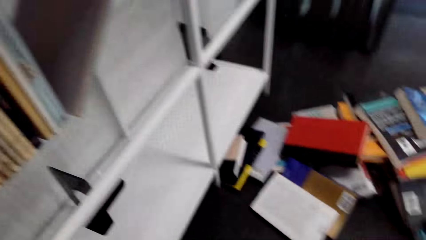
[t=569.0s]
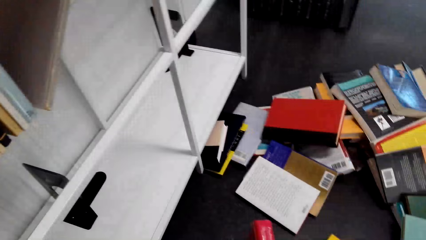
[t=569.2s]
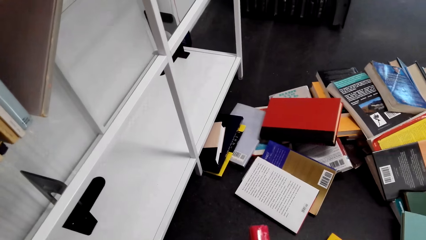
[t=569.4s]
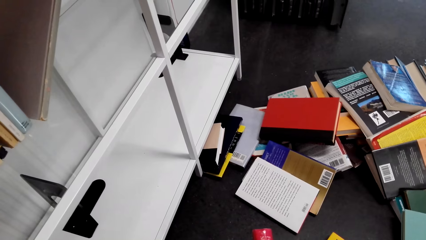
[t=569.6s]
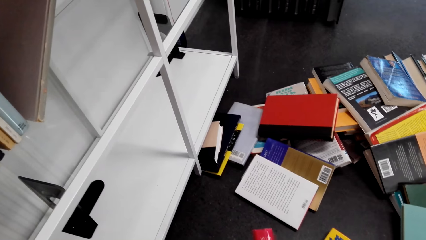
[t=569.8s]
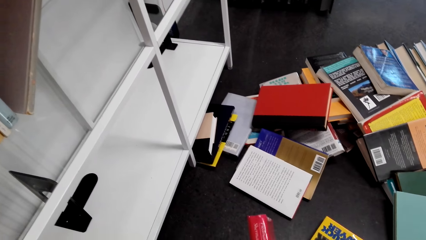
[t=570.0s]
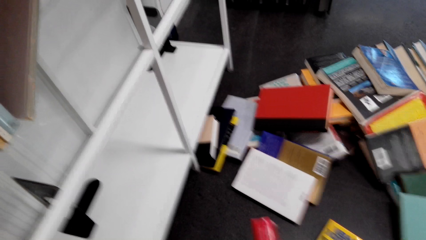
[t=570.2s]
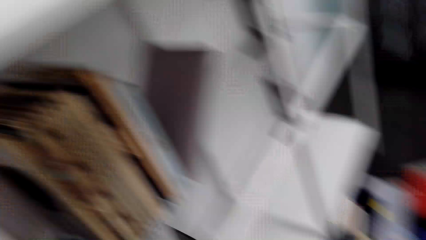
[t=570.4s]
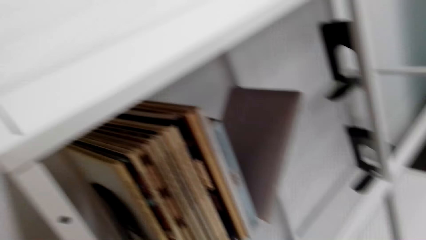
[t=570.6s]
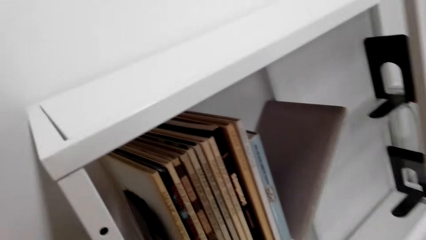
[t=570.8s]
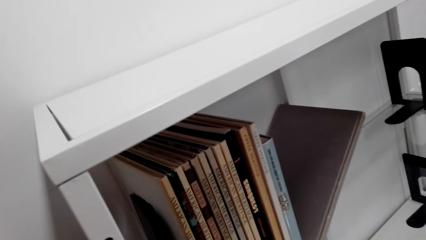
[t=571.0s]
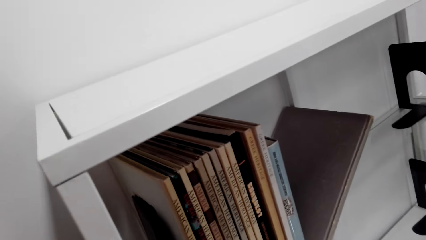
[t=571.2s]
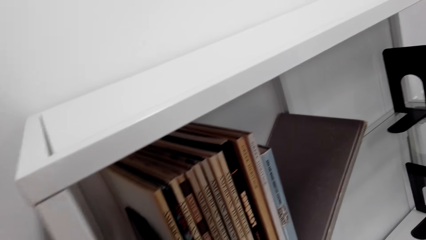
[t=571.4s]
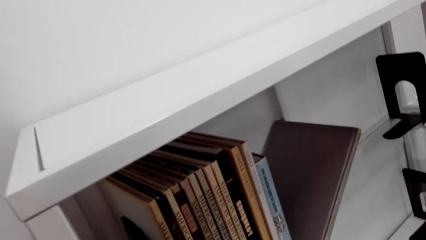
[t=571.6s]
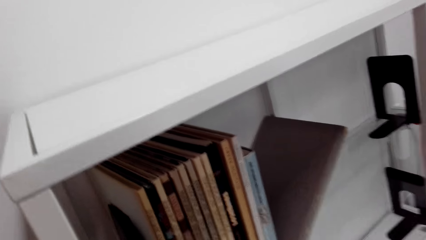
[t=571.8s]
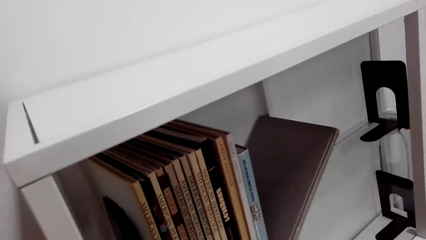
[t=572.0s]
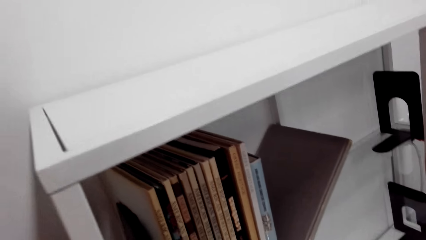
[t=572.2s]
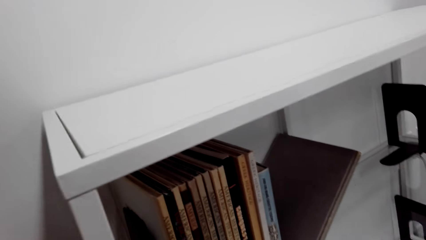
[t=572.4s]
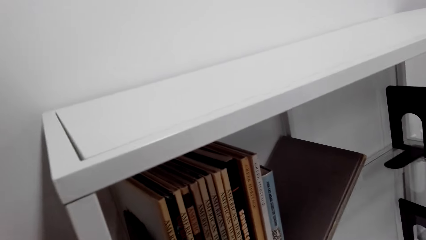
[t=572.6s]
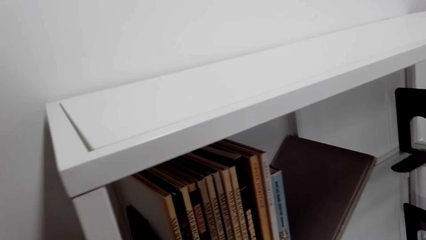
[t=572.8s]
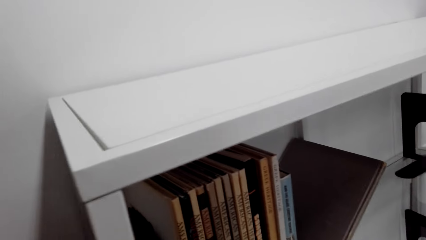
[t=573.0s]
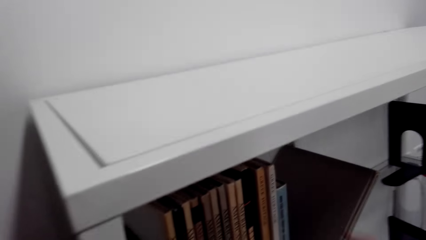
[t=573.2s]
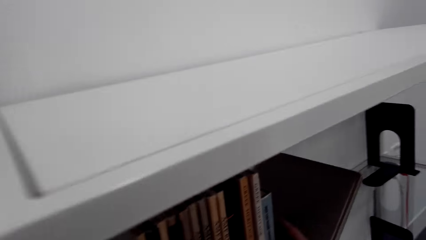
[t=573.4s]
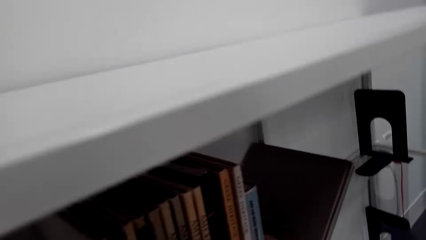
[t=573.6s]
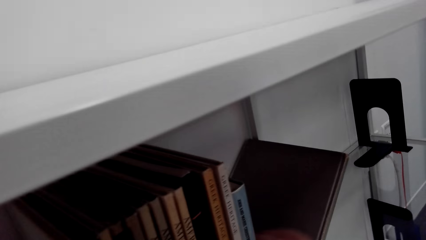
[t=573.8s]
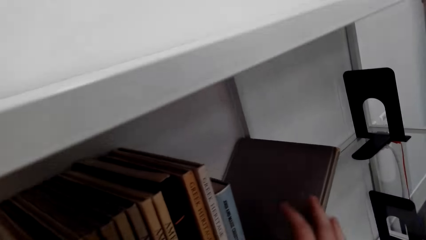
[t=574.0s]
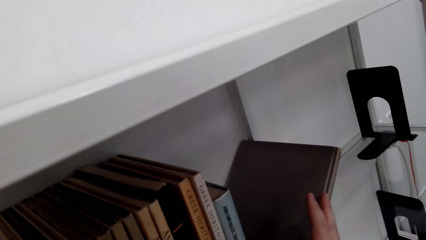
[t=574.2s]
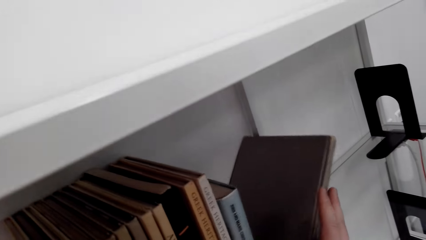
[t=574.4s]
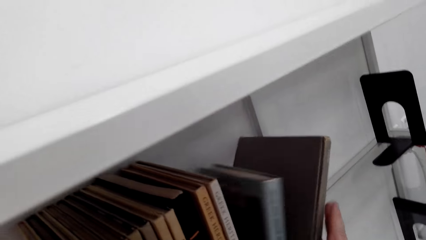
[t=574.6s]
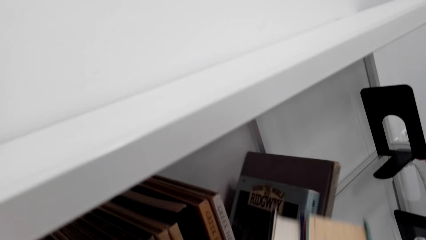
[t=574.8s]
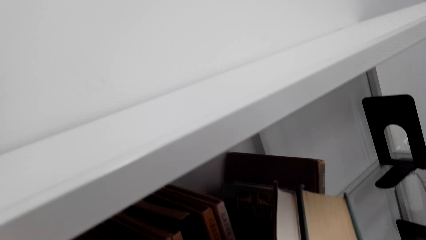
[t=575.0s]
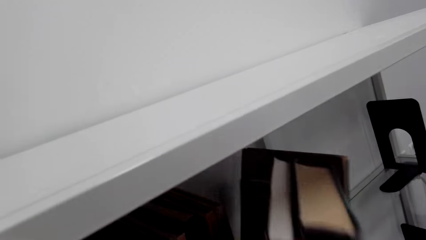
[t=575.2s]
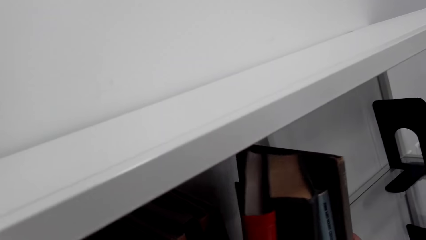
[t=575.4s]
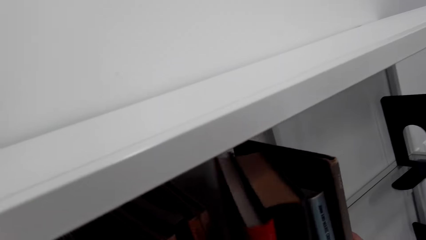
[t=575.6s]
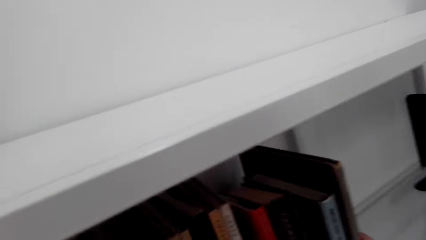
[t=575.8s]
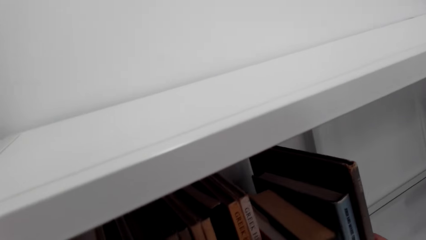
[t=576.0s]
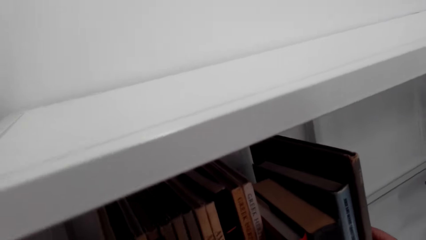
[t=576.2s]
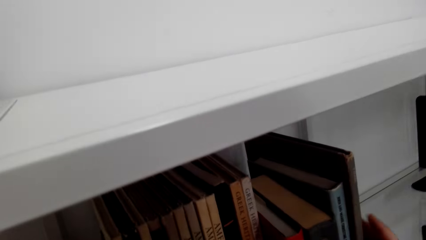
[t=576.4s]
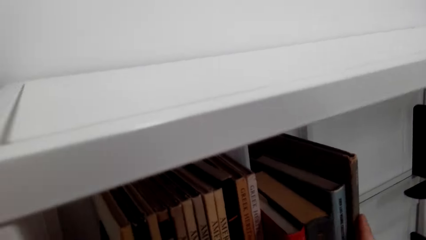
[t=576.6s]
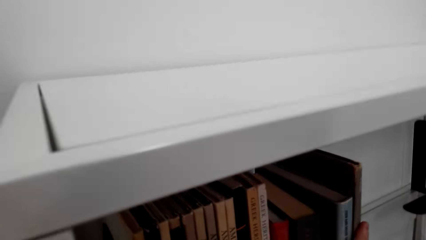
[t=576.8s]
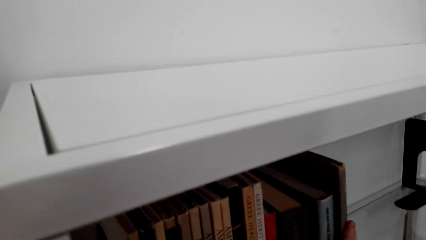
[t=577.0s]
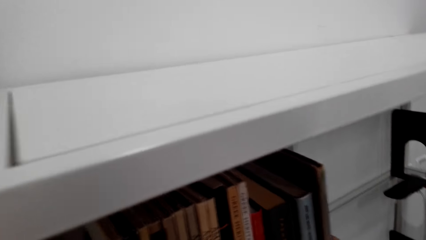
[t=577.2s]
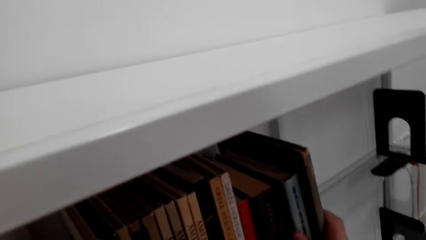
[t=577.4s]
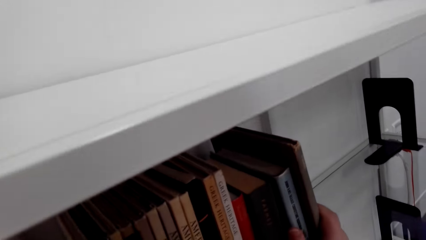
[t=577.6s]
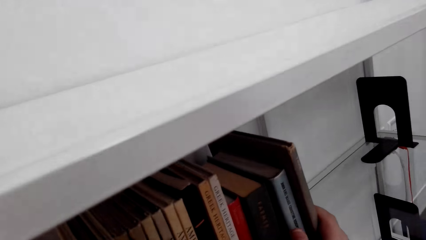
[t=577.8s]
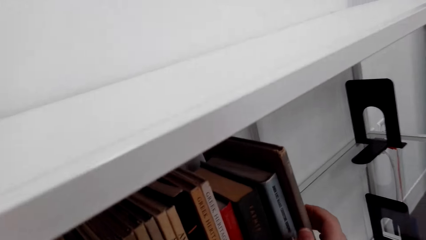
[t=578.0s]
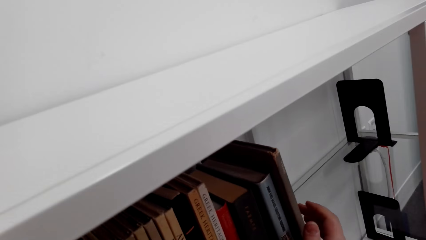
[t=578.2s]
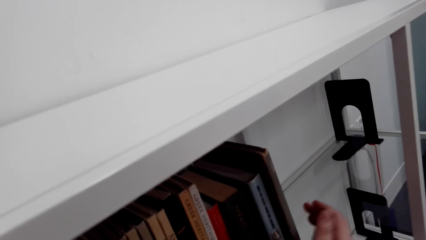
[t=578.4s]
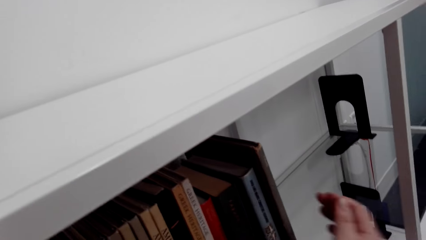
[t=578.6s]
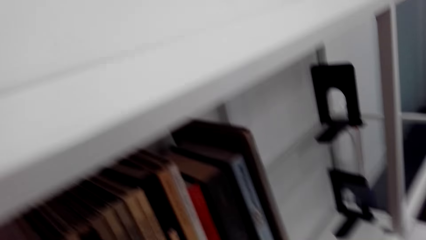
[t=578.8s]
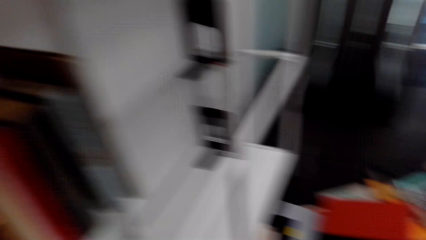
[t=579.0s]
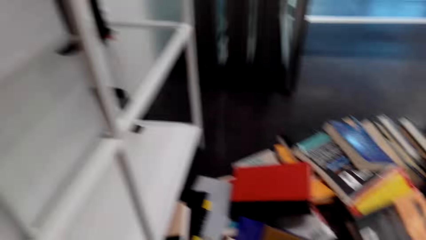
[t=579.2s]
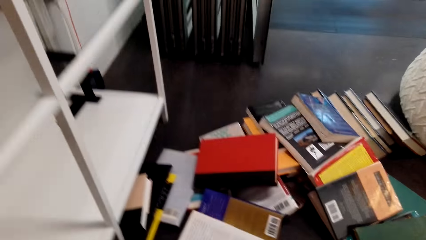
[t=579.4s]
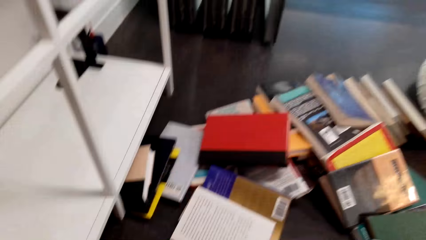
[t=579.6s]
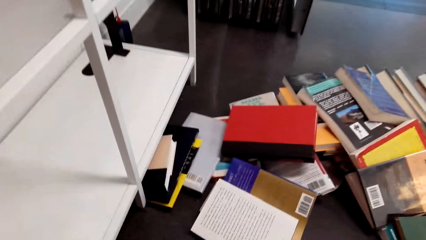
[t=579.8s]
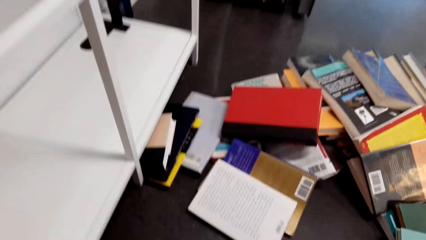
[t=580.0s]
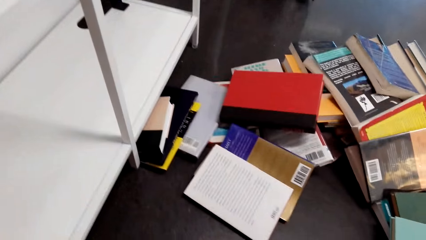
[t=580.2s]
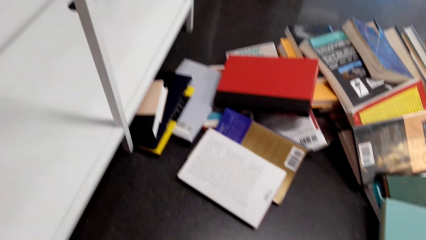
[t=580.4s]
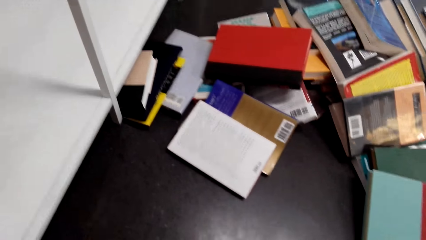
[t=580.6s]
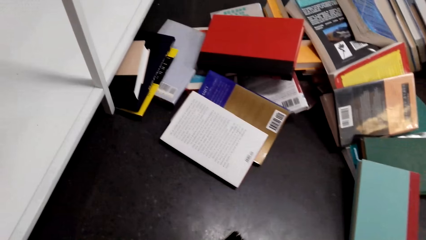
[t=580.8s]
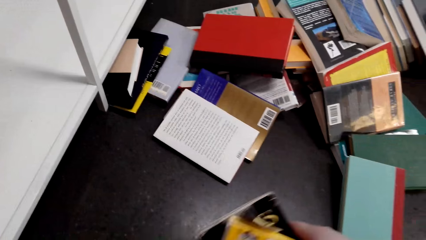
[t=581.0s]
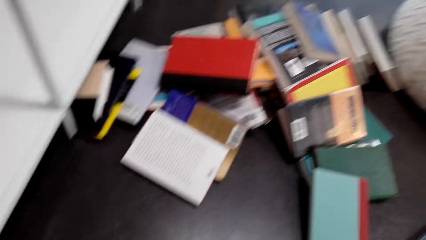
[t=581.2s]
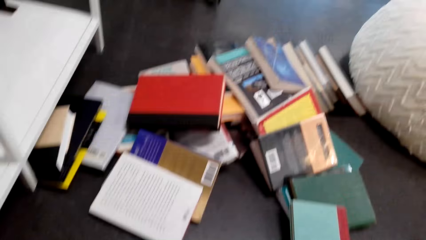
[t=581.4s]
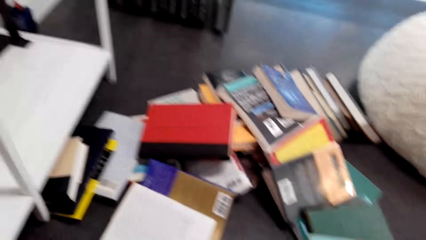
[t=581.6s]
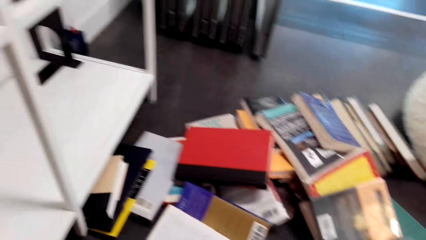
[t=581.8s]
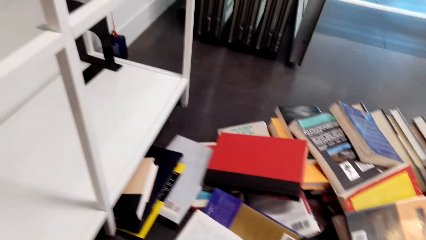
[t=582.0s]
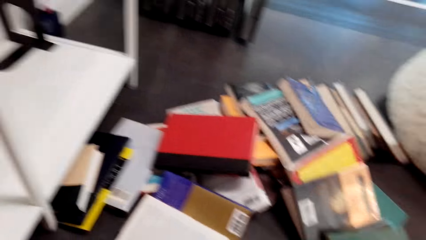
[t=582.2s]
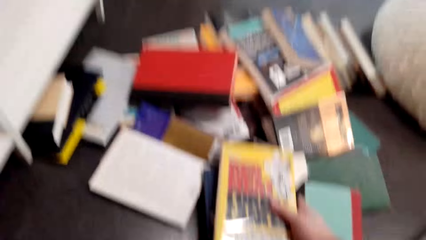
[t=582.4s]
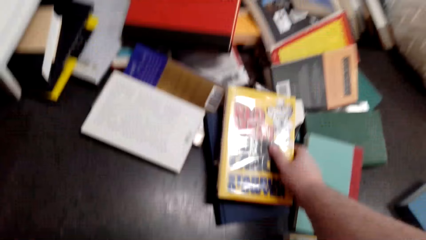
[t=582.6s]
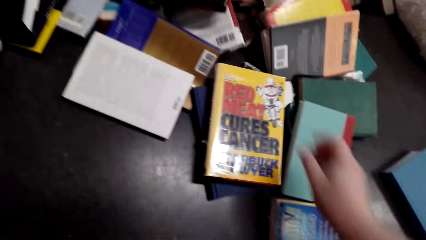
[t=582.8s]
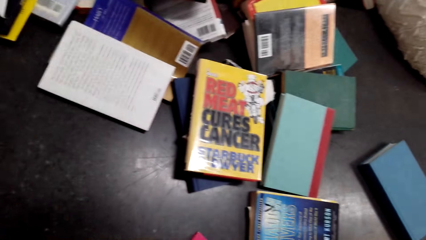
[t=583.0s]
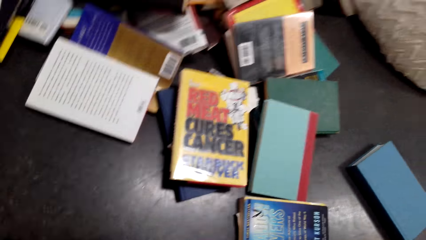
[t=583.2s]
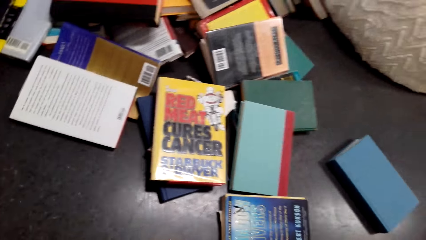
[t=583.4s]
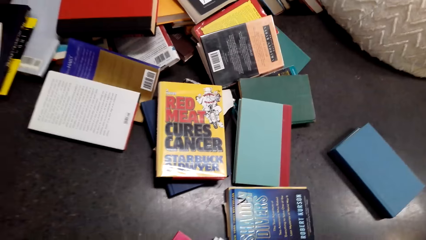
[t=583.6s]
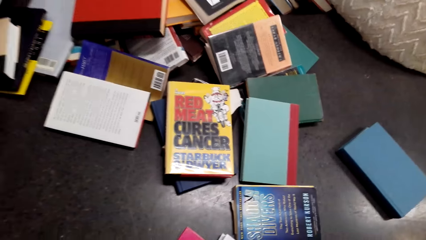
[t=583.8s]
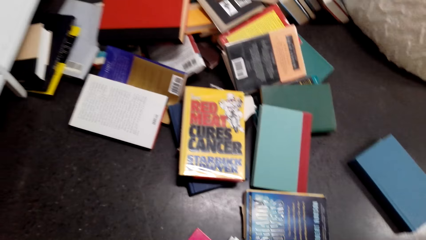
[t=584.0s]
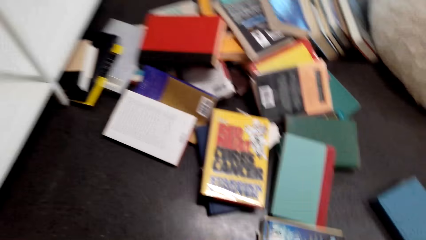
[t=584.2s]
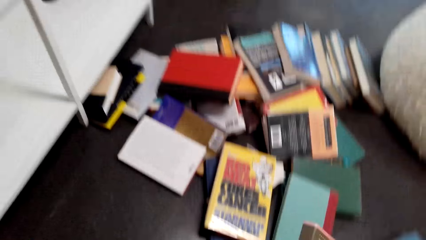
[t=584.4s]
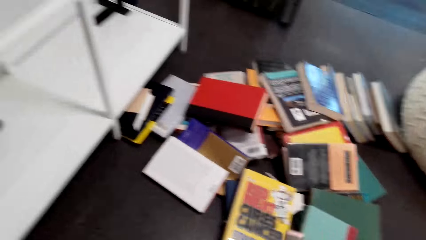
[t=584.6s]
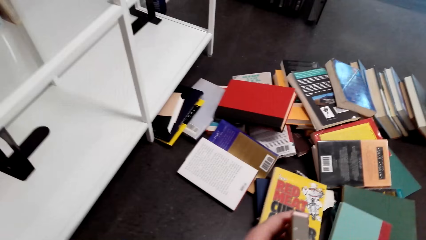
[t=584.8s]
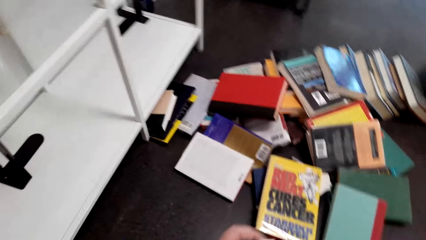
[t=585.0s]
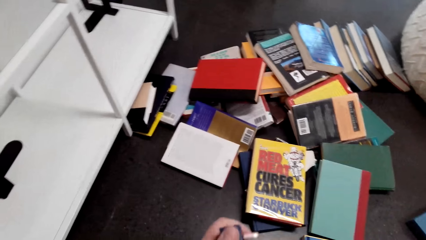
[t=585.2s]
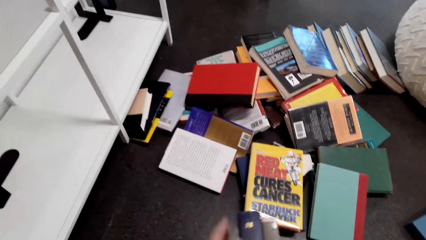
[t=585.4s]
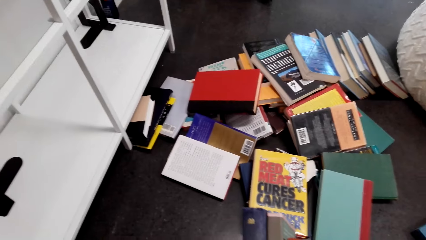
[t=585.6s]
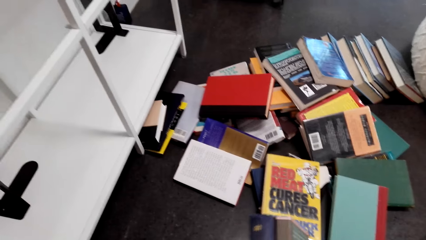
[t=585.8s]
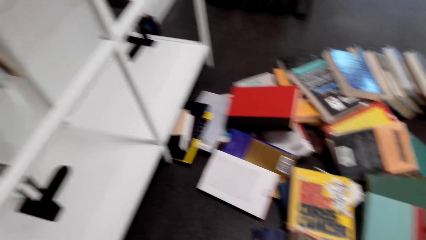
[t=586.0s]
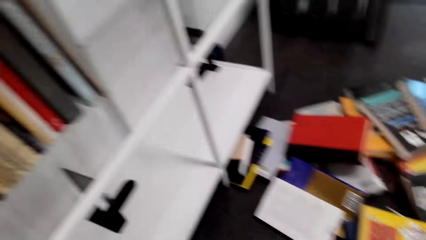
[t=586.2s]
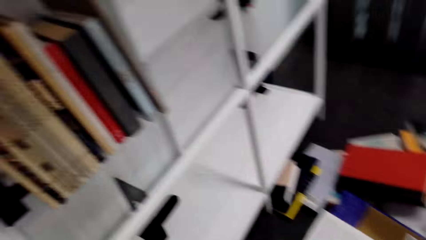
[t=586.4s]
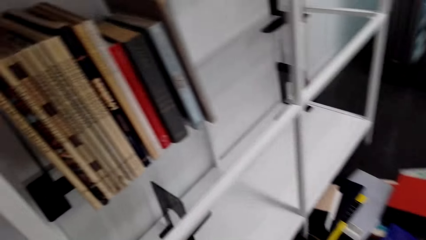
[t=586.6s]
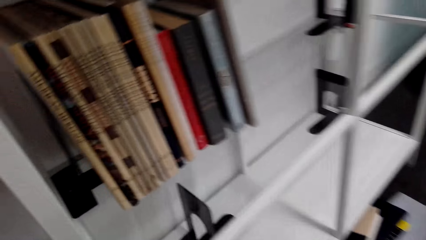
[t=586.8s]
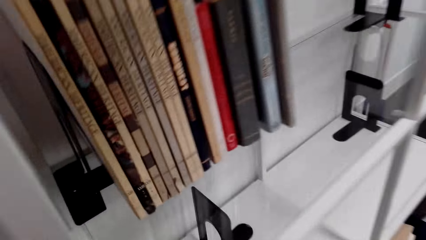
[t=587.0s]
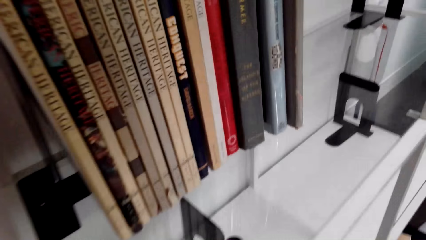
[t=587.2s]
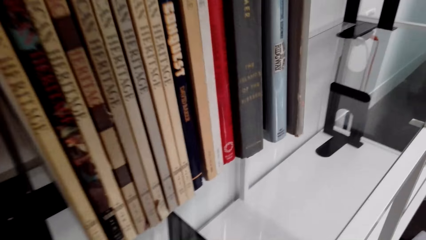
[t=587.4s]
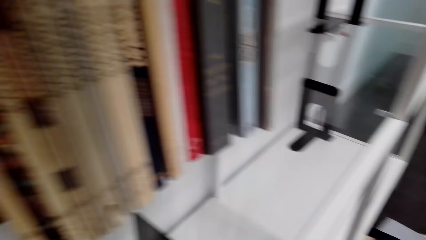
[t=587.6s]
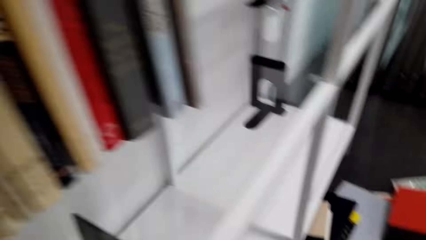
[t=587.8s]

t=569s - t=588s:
The camera wearer moves books on the bookshelf. They put books on the bookshelf. They pick a book. They put books on the floor. They pick books from the floor.
